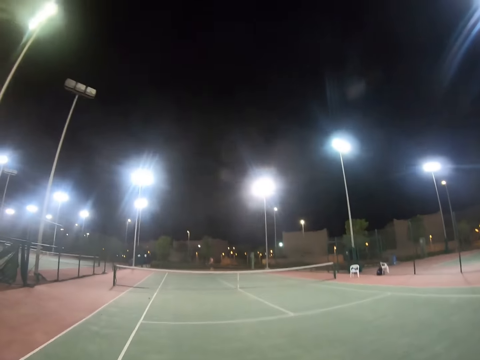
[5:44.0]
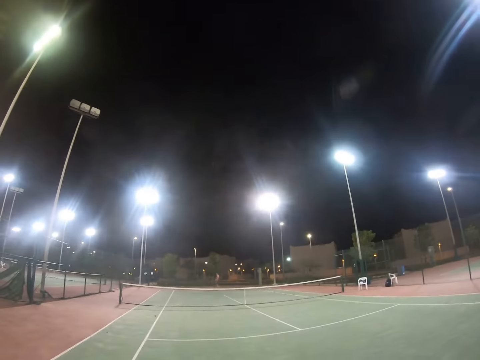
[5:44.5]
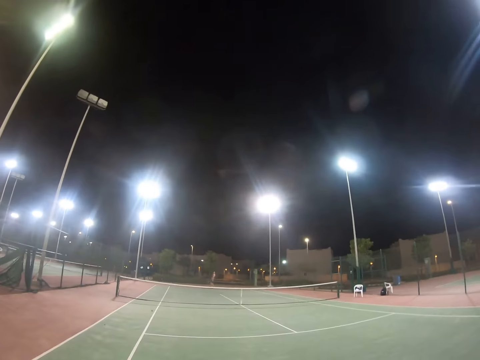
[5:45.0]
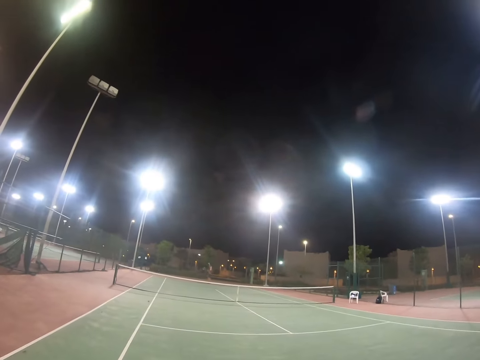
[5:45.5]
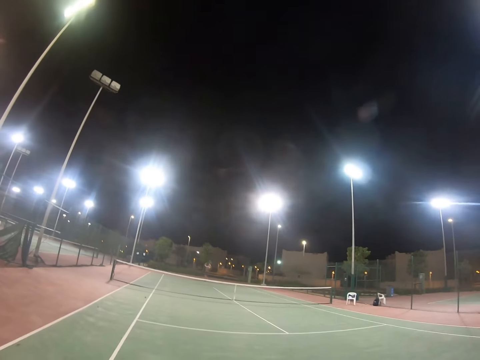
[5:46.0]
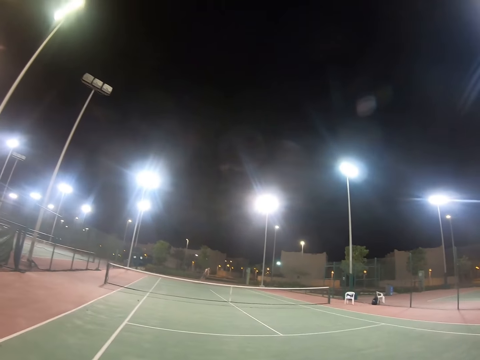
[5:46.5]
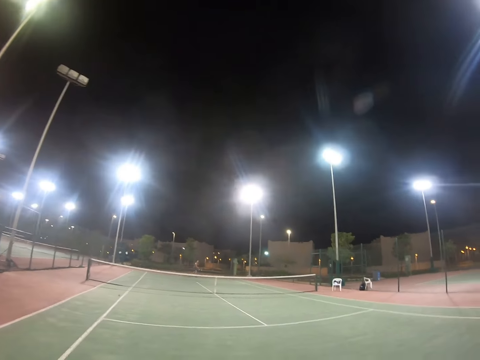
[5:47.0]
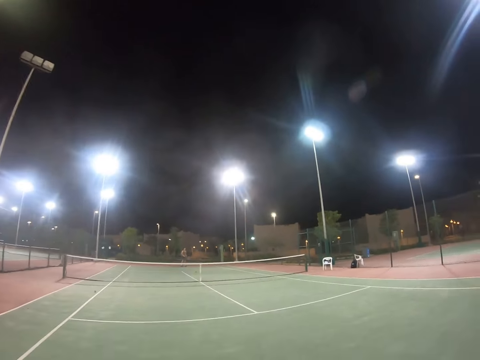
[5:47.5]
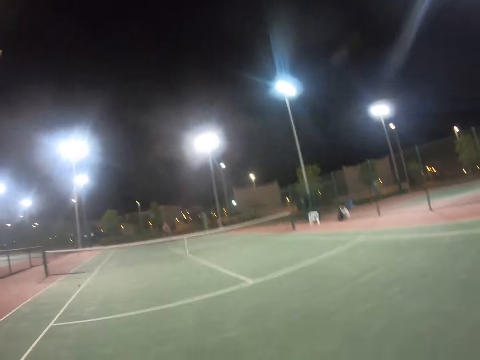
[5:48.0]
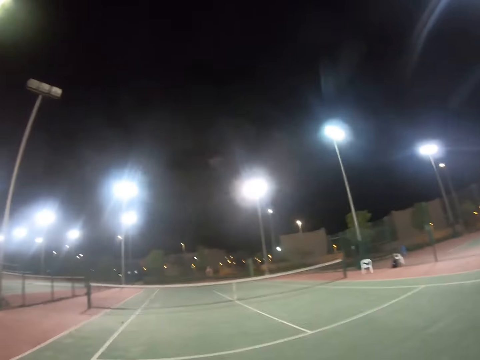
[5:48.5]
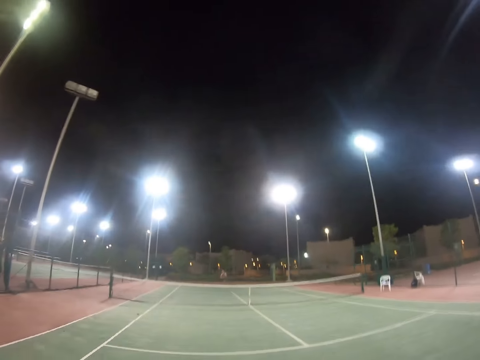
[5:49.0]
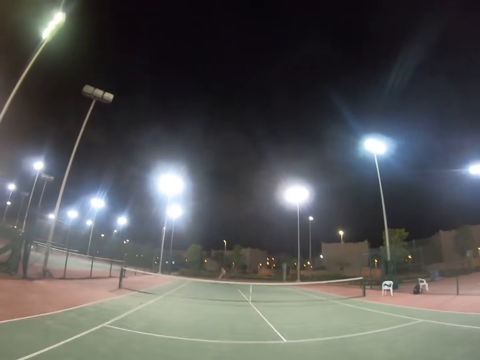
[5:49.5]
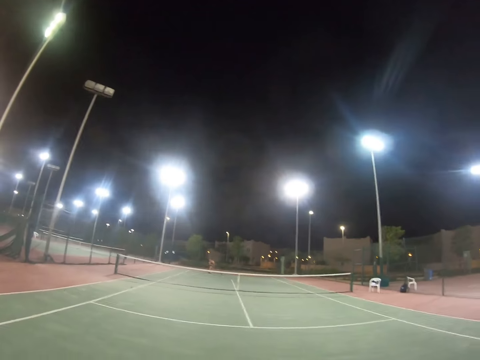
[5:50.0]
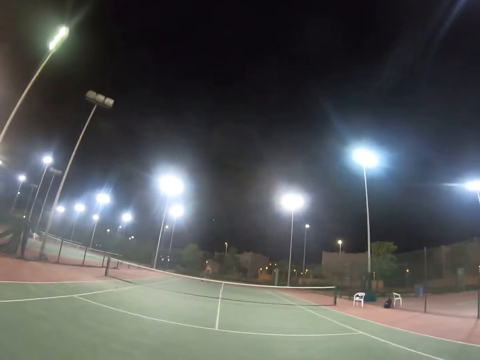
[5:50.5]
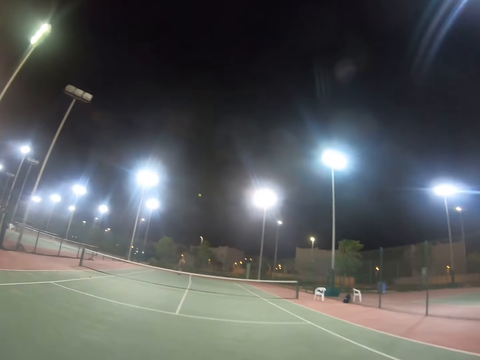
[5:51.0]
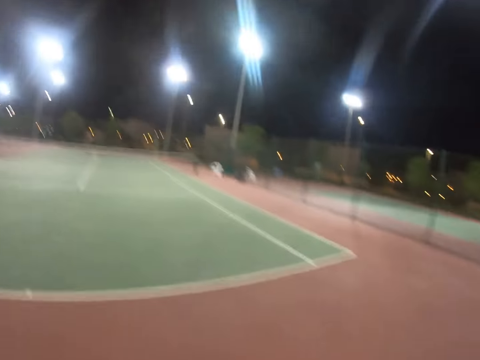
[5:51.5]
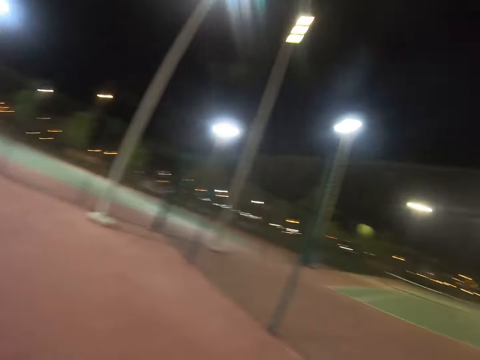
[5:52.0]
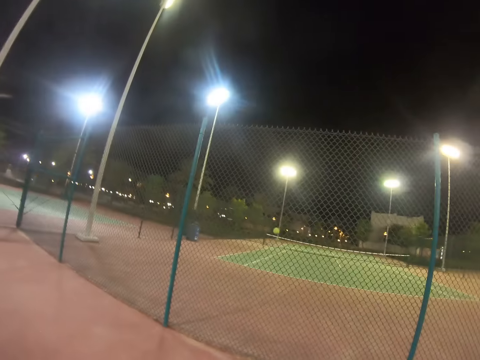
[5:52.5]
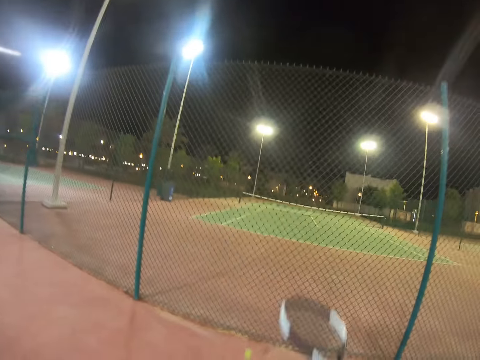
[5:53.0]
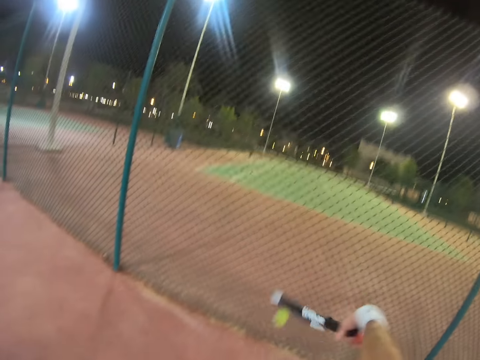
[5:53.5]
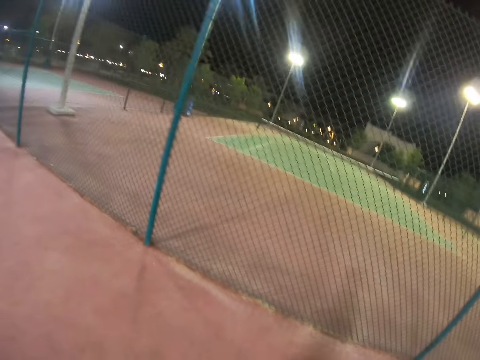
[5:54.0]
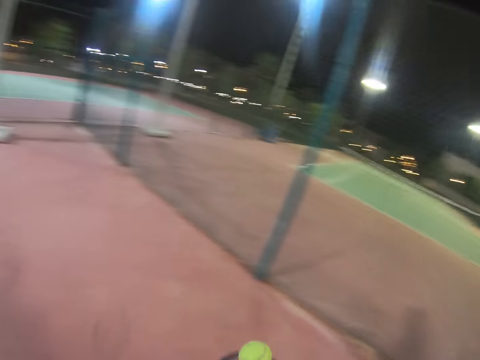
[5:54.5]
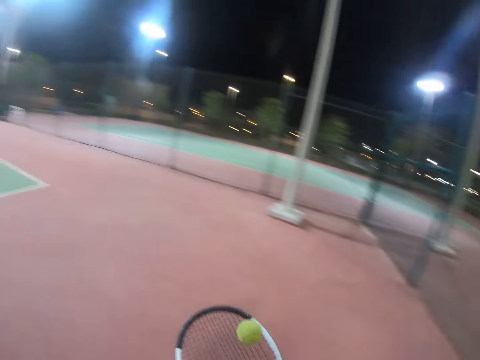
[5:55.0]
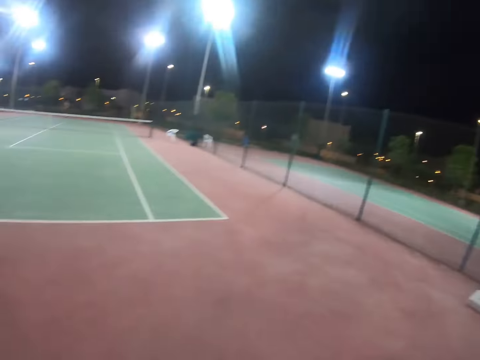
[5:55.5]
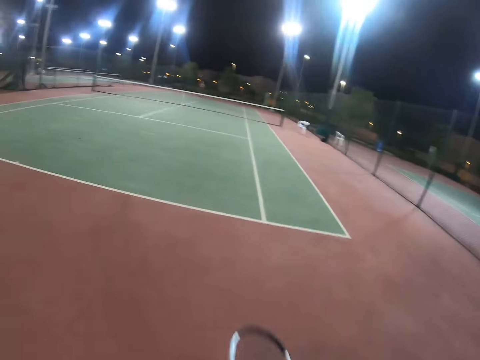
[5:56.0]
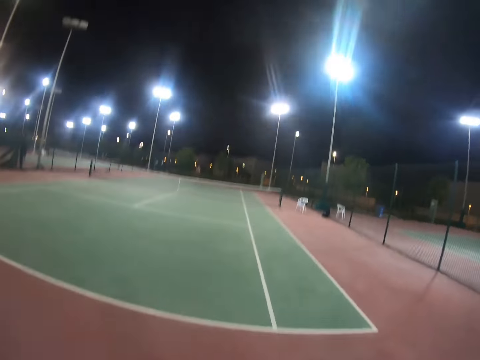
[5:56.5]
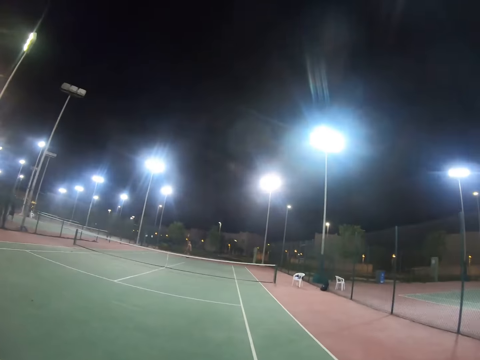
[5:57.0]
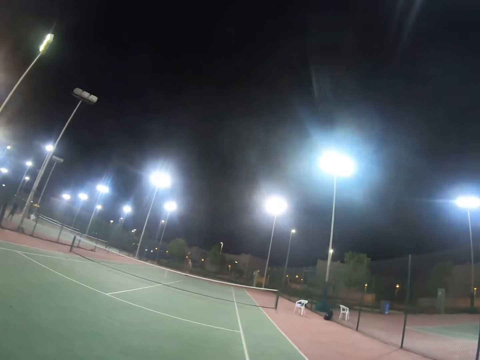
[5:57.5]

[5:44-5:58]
A person throws the tennis ball up and hits the tennis ball with the tennis racket. The camera wearer hits the tennis ball with the tennis racket. The person hits the tennis ball with the tennis racket. The camera wearer hits the tennis ball on the ground. They juggle the tennis ball with the tennis racket.

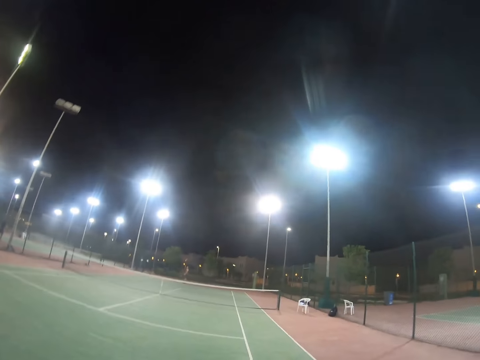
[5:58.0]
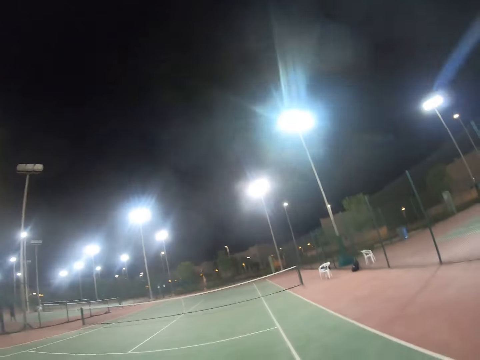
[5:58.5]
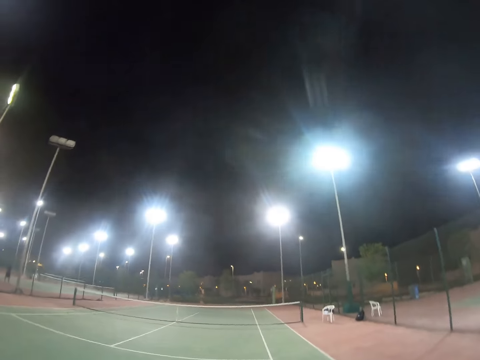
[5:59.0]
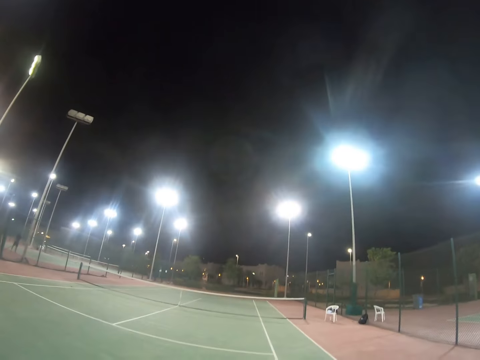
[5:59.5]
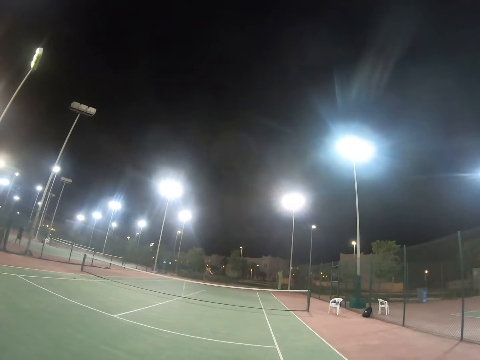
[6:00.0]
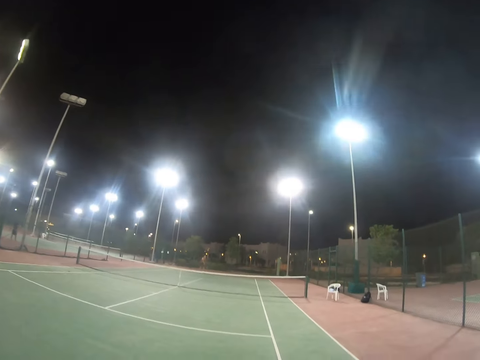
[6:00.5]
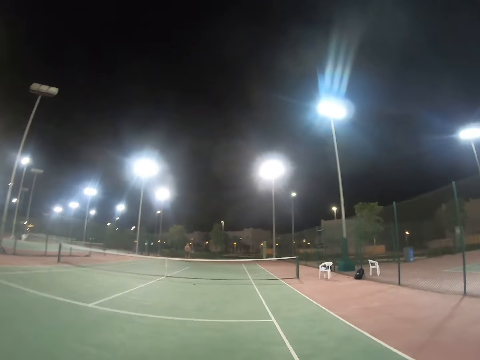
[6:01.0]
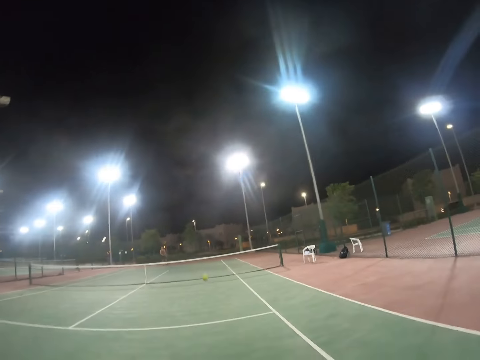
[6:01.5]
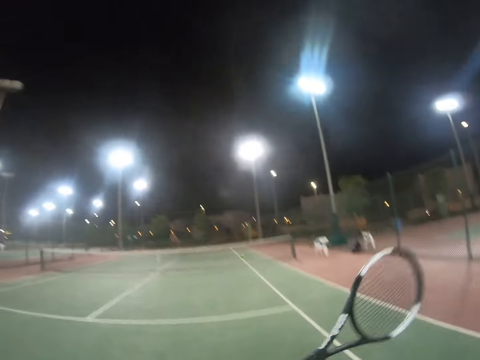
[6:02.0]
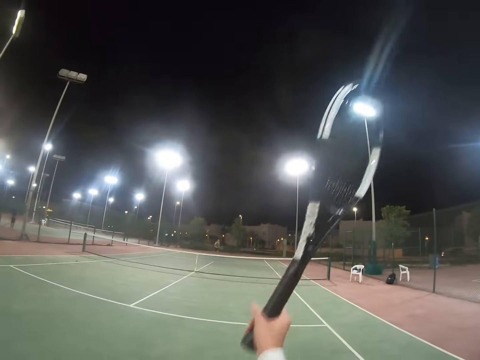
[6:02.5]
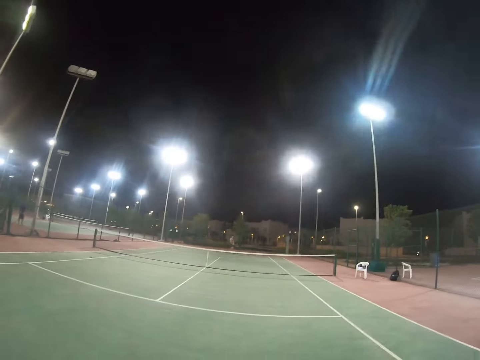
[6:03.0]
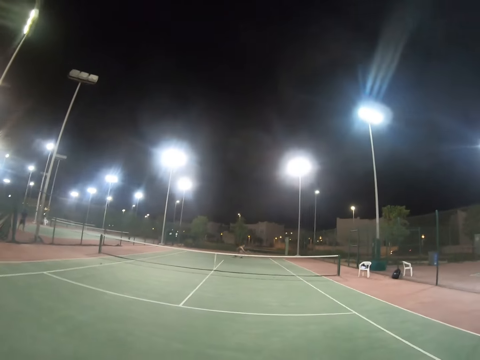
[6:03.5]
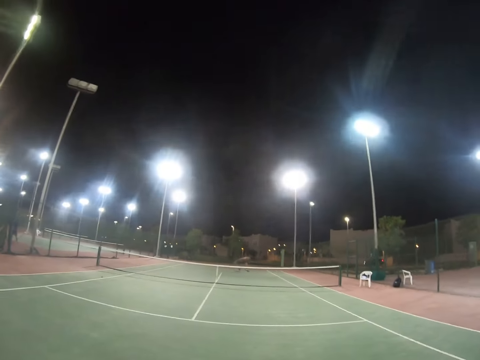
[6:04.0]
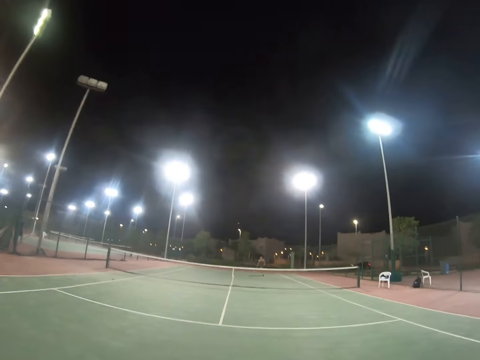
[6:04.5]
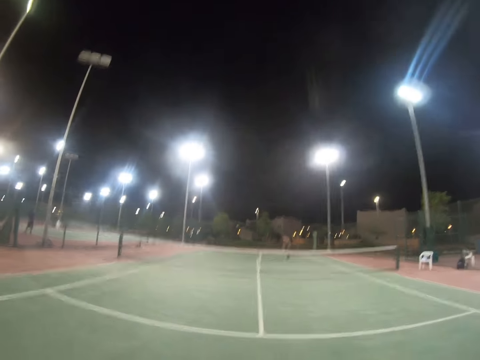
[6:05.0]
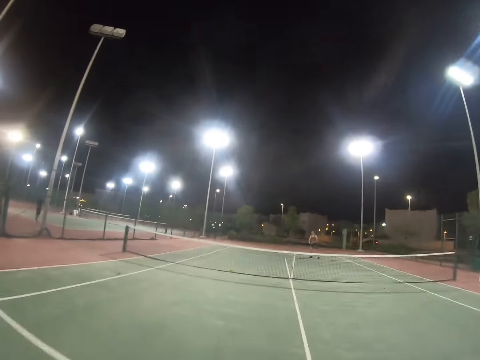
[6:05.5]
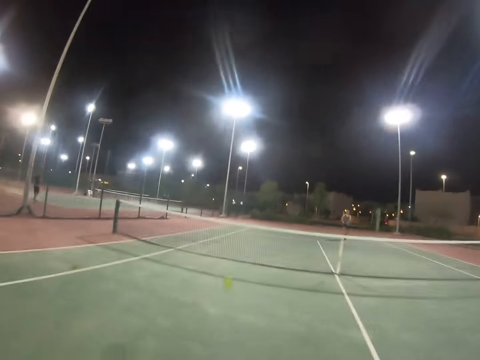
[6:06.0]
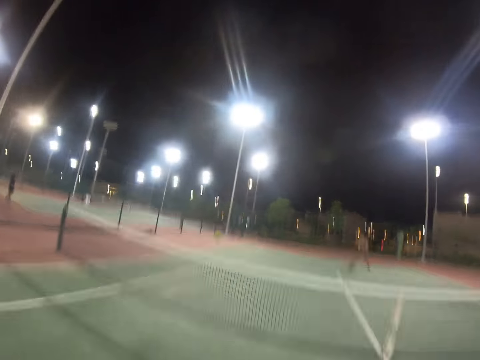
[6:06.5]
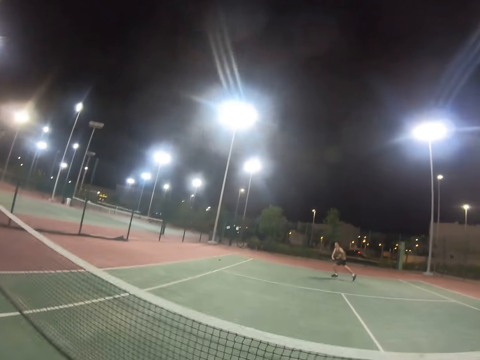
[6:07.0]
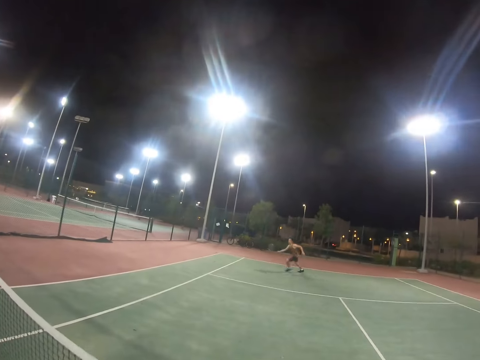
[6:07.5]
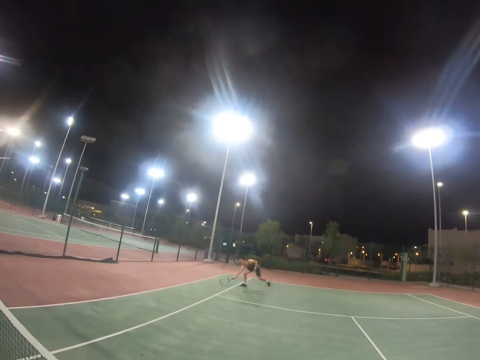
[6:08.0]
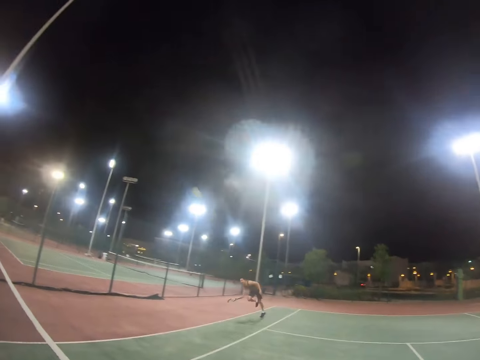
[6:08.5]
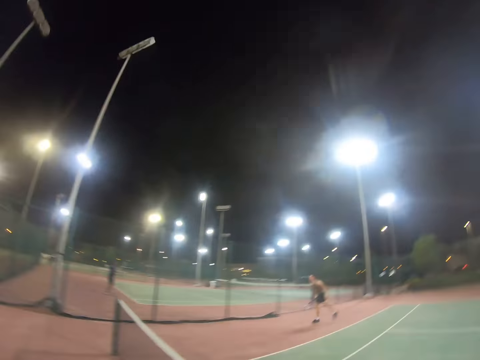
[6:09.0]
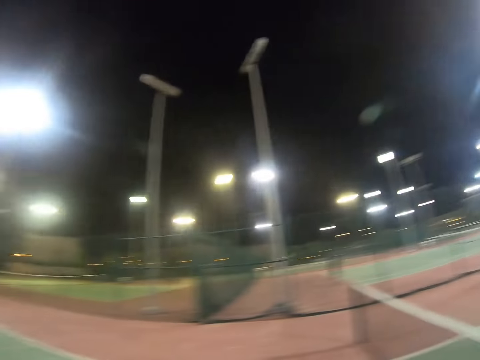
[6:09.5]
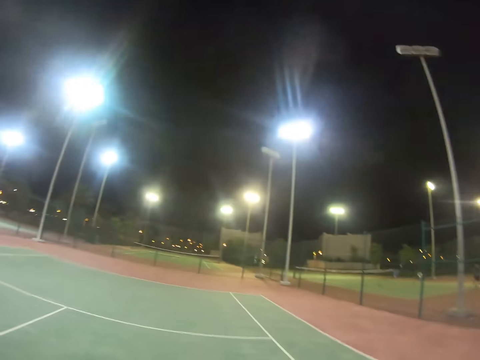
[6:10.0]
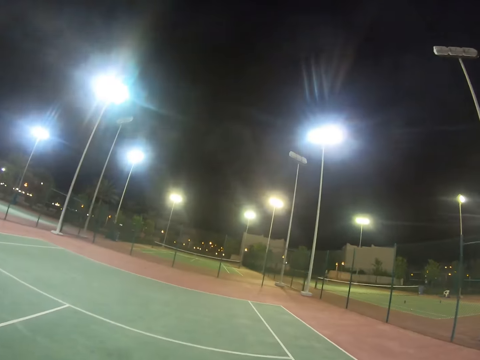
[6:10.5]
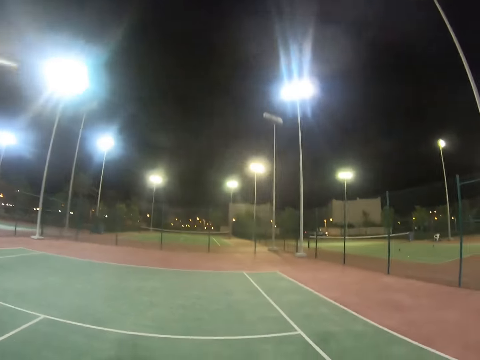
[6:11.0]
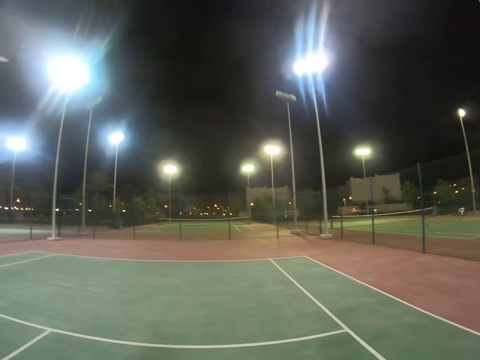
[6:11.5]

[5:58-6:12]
A person hits the tennis ball with the tennis racket. The camera wearer hits the tennis ball with the tennis racket. The person hits the tennis ball with the tennis racket. The camera wearer moves to the tennis net and hits the tennis ball with the tennis racket. The person runs on the tennis court, bends on the tennis court and hits the tennis ball with the tennis racket.
